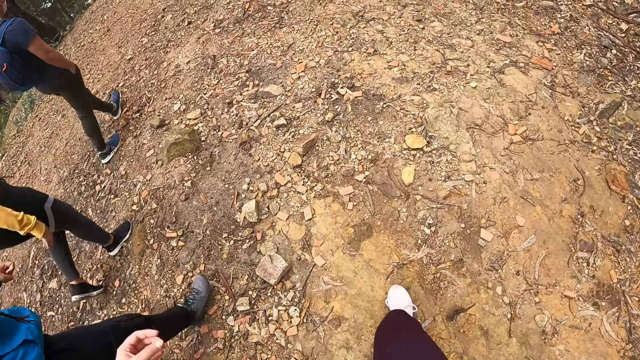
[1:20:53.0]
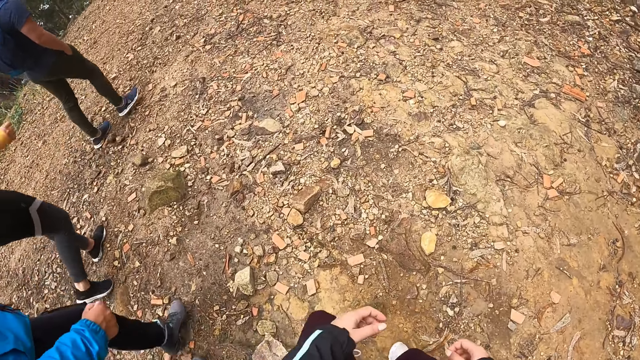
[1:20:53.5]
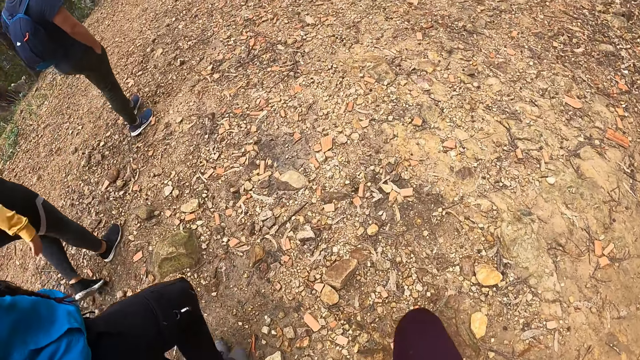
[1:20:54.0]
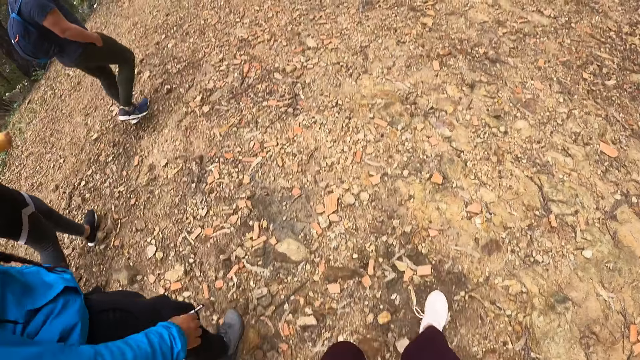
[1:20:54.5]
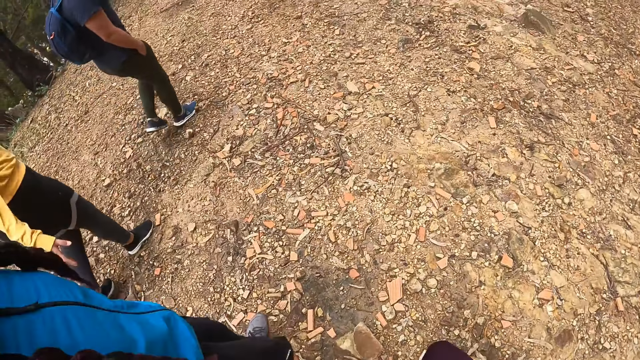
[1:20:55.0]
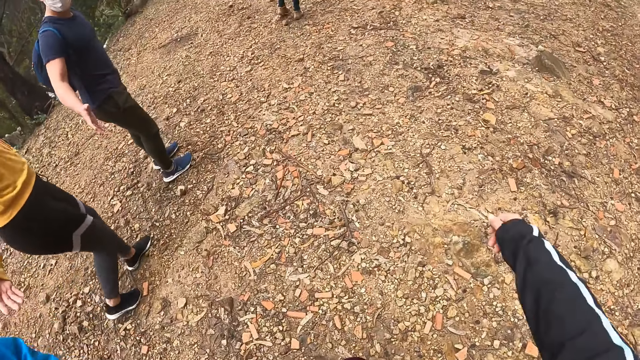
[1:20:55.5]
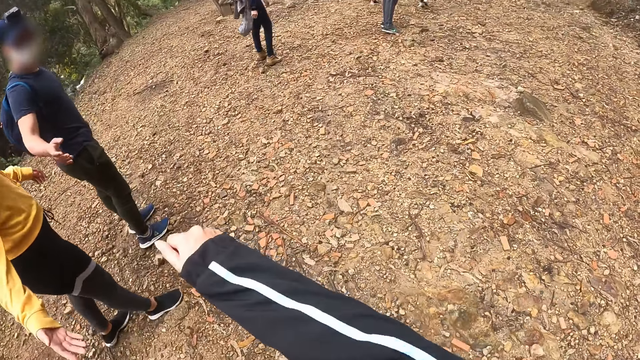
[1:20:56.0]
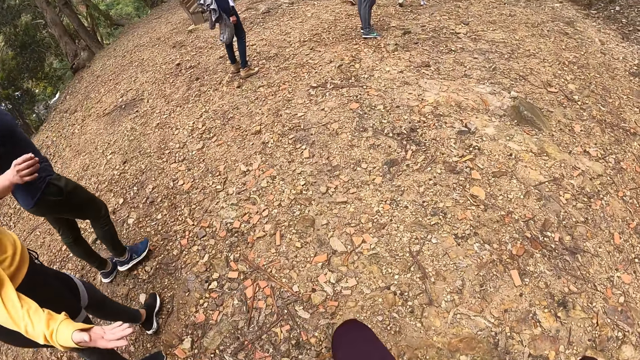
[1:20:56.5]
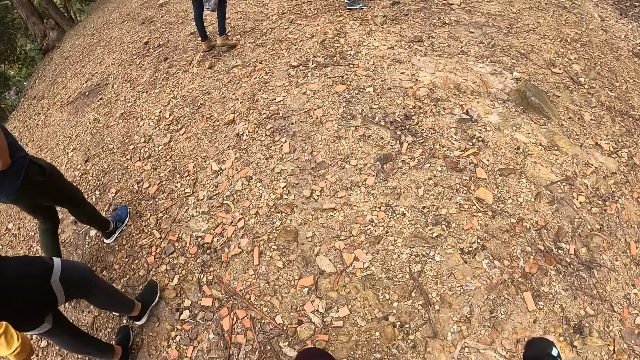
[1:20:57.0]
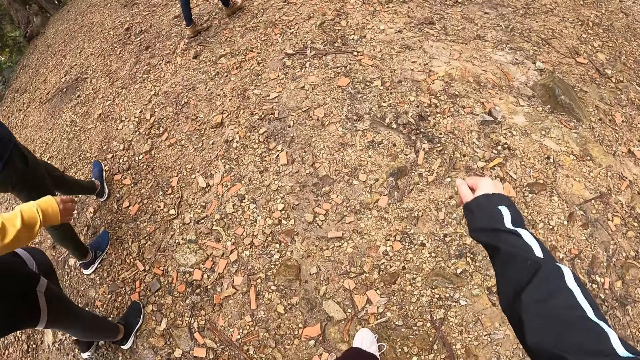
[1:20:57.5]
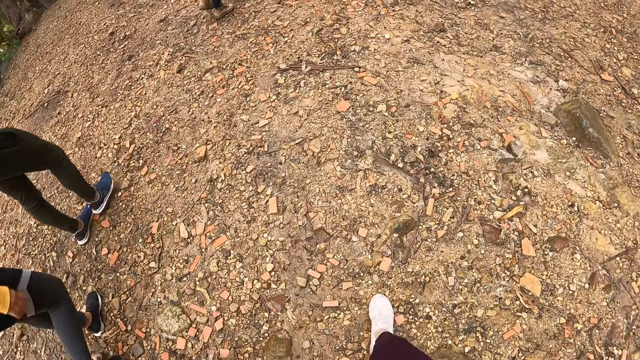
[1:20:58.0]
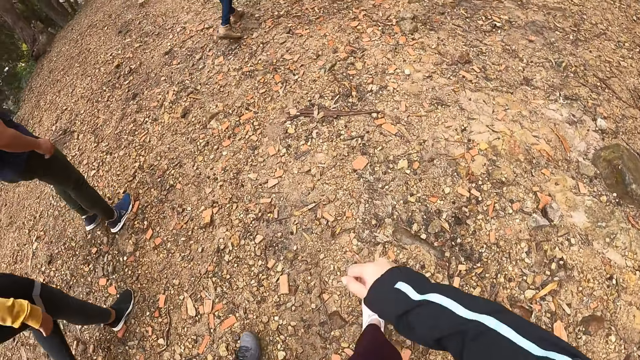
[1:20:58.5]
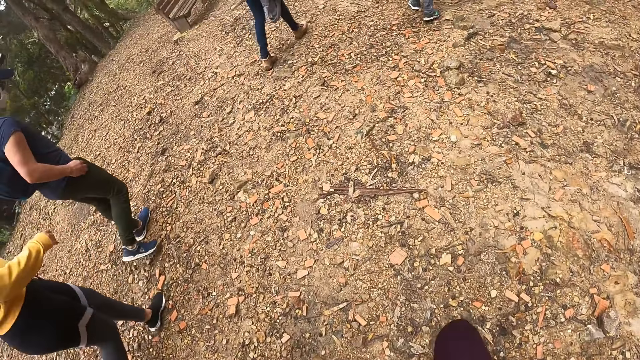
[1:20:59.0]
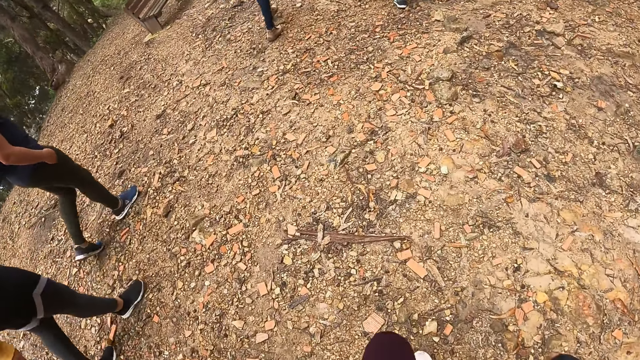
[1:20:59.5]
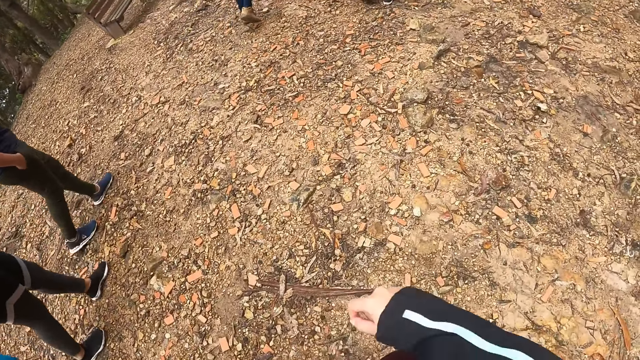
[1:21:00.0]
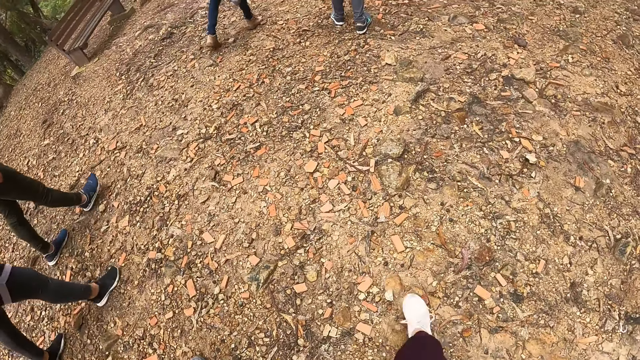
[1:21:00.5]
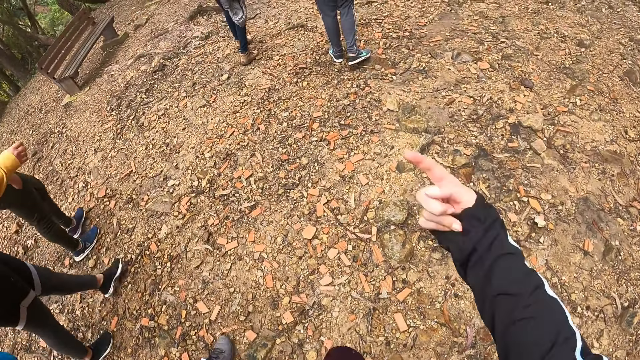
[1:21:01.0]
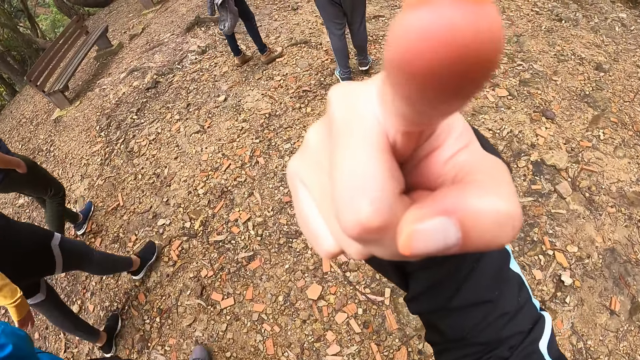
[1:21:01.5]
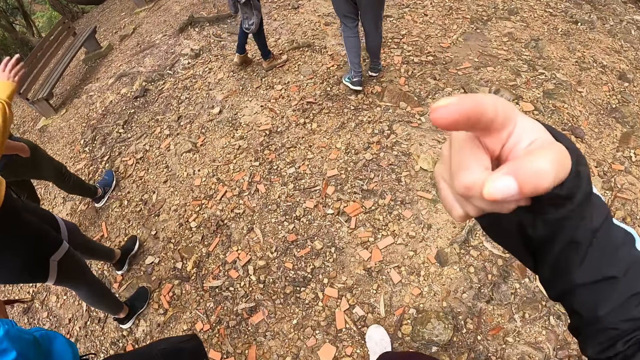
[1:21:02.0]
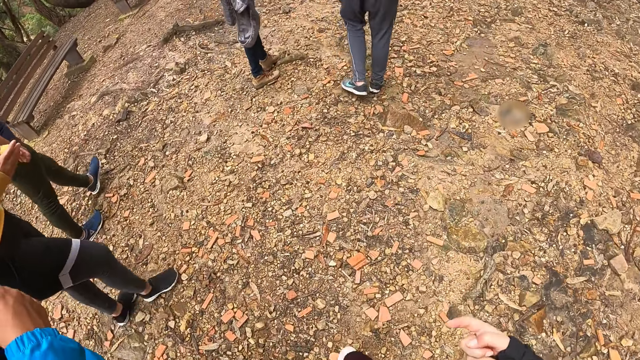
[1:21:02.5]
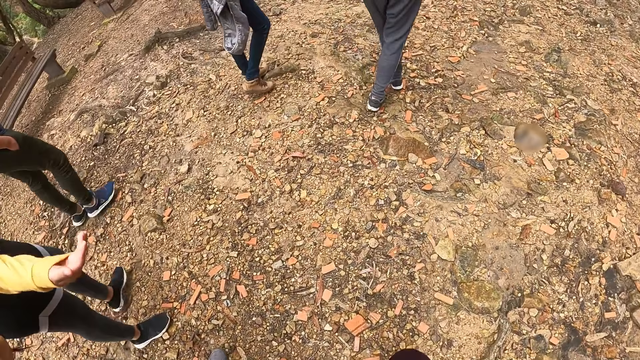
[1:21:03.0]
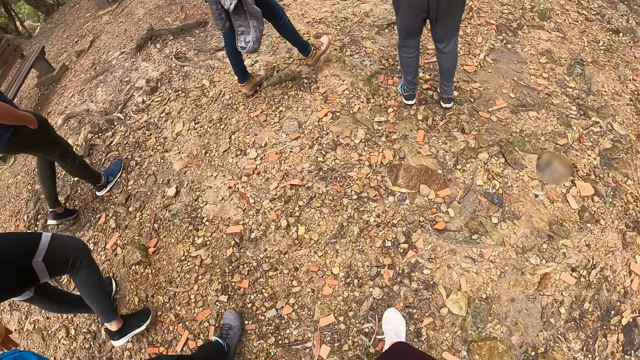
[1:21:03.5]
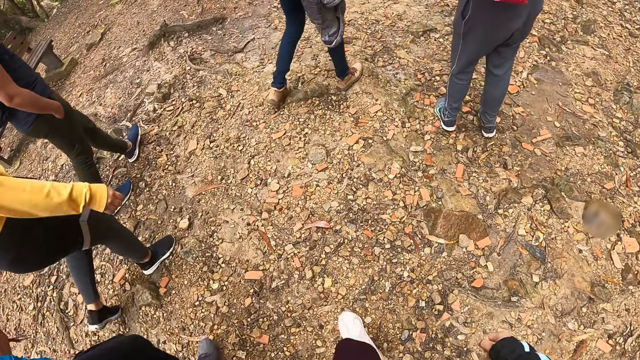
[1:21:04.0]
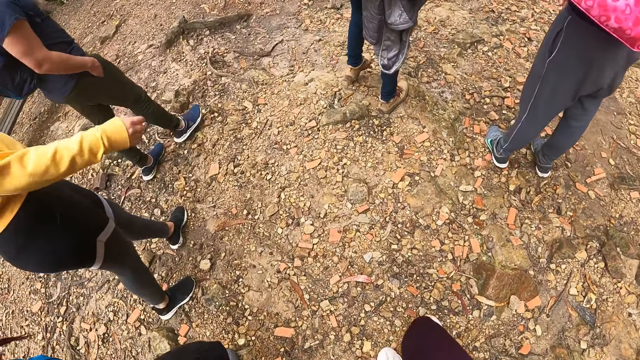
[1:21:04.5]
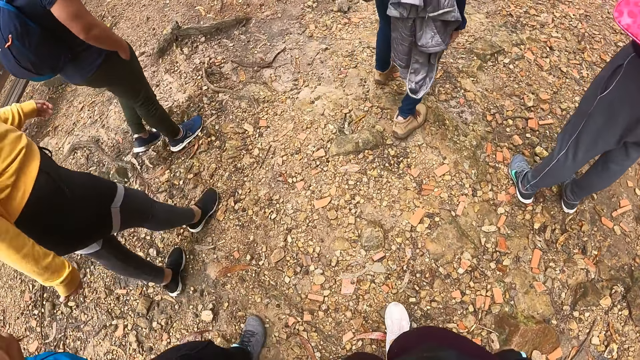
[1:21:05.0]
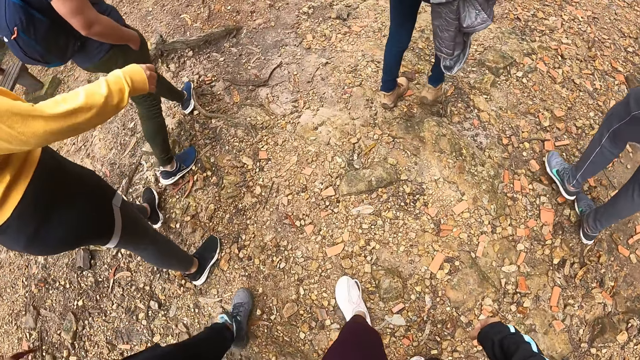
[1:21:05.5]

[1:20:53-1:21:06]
The camera wearer interacts with the woman. She moves the right hand. She points to her head with her right hand. She lifts the hand. She walks on the ground.

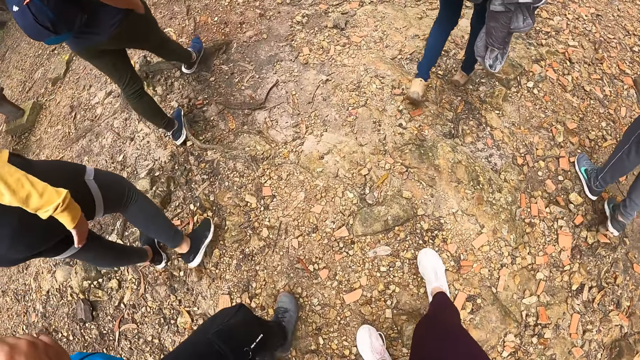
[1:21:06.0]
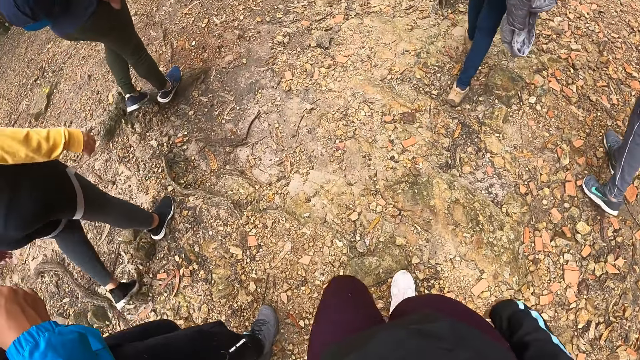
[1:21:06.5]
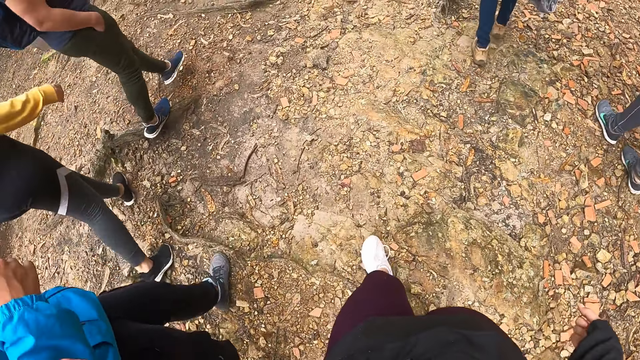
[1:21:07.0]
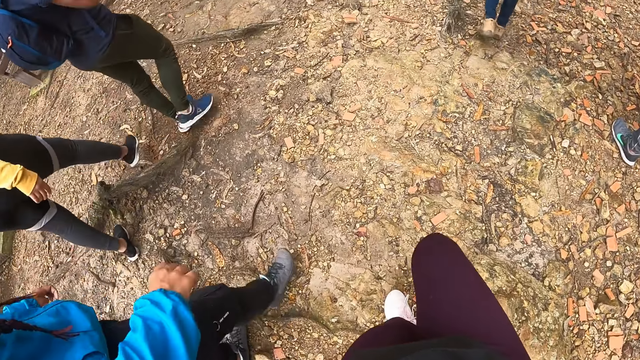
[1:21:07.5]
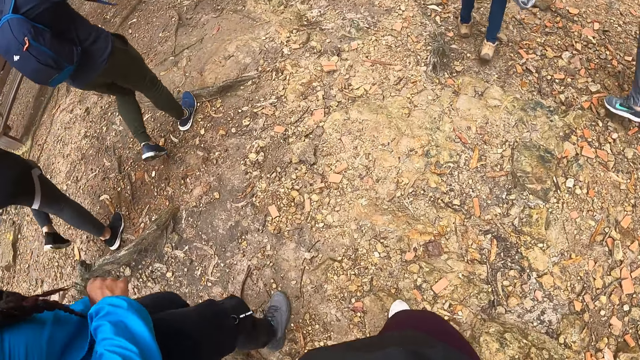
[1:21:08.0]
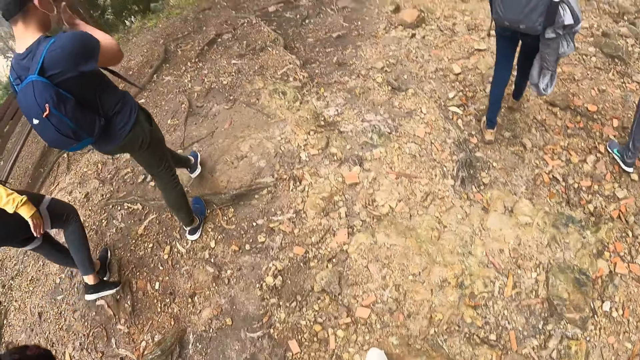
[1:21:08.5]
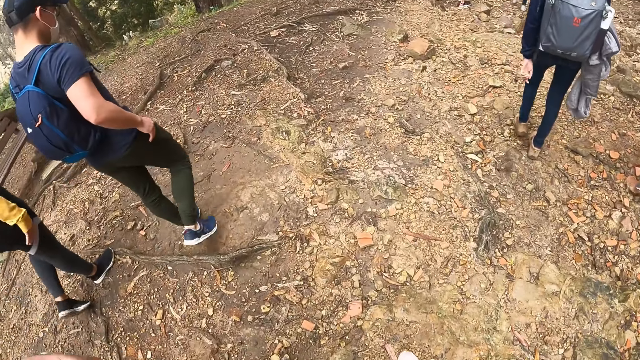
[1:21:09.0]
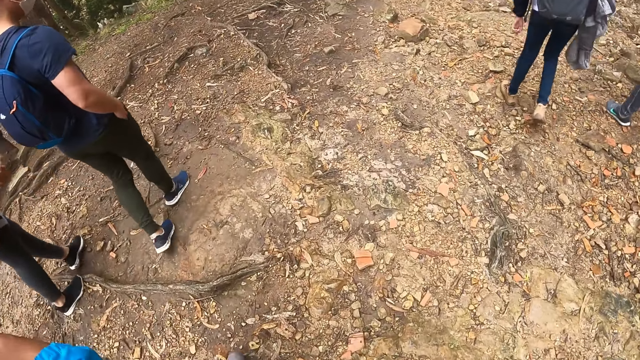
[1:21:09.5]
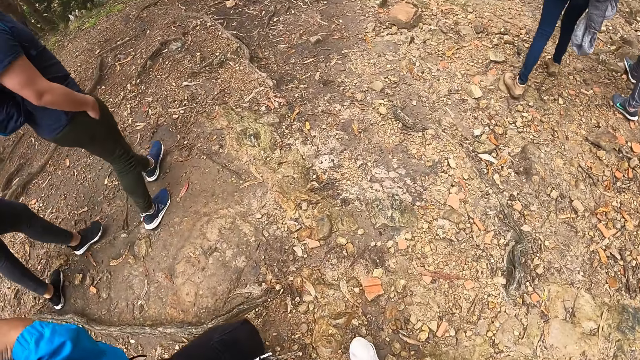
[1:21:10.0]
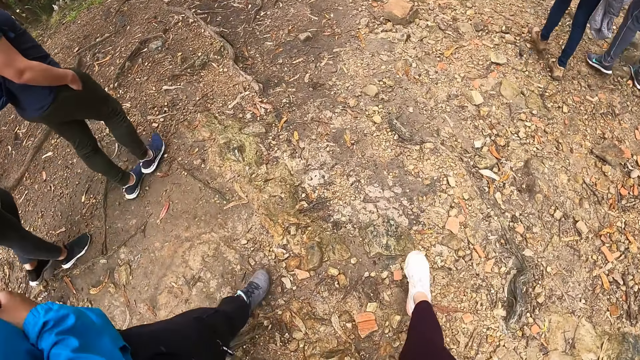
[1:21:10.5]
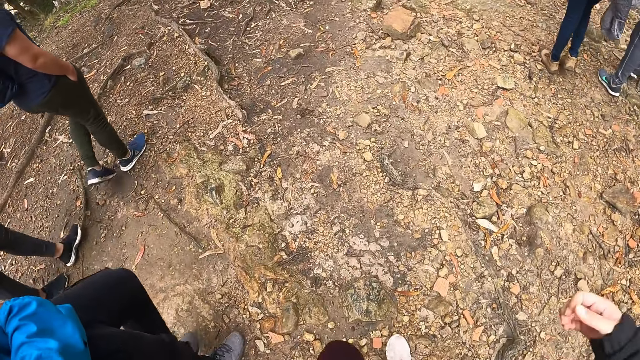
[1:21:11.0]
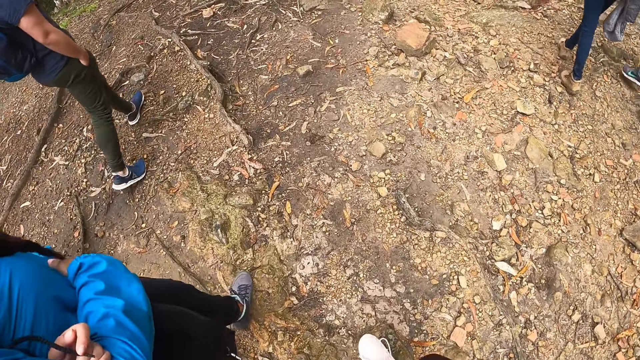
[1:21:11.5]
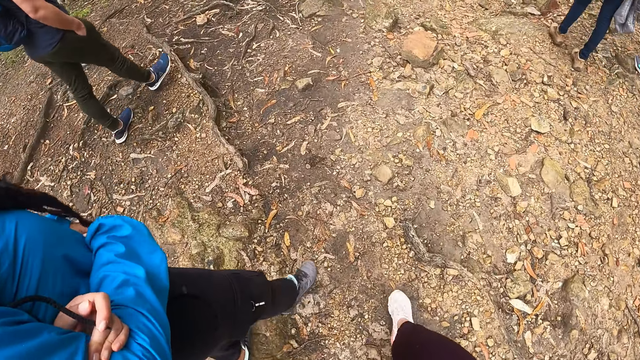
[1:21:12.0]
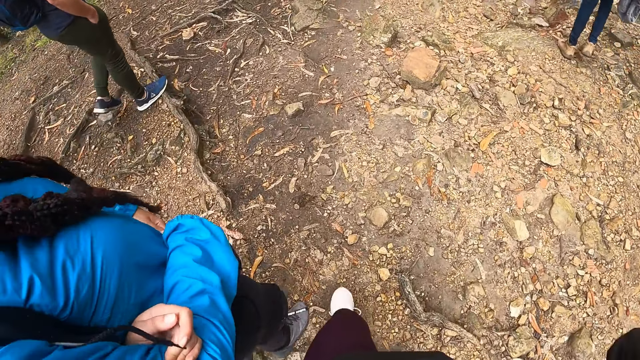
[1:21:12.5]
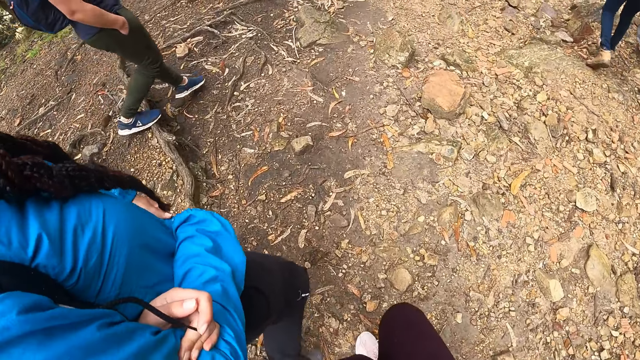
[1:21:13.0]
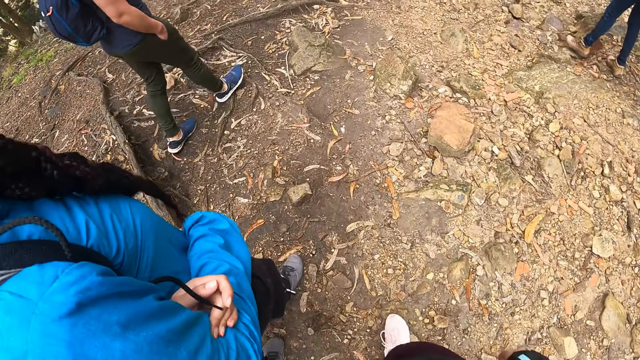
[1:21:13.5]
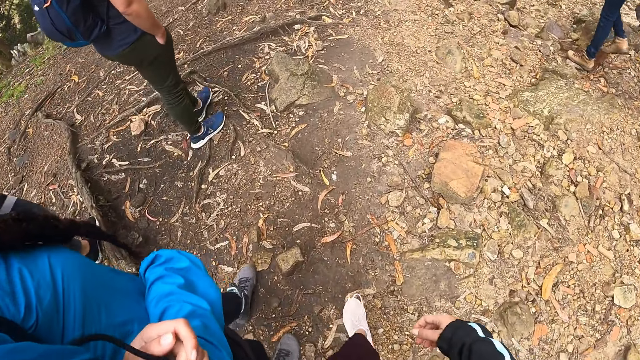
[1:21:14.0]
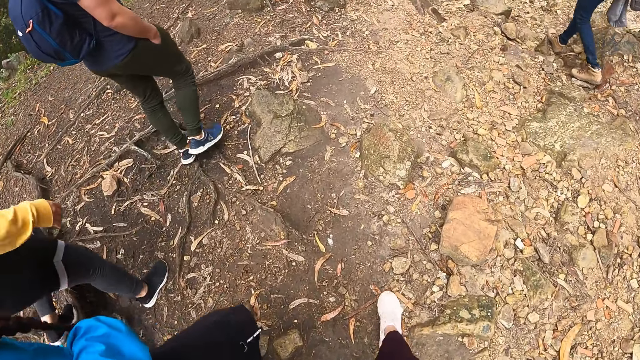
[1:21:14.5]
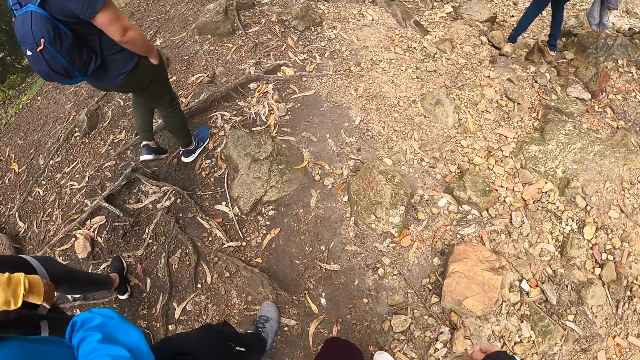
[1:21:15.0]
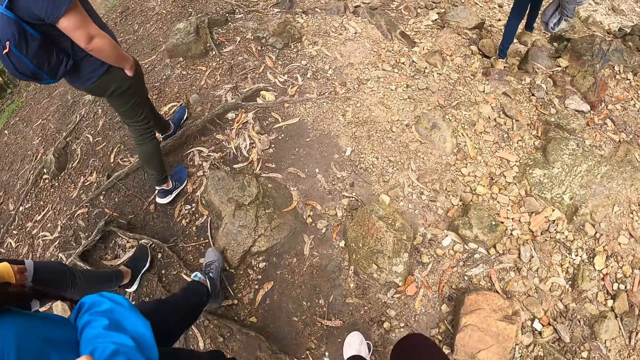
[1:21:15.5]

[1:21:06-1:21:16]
The camera wearer holds the woman with her left hand.
